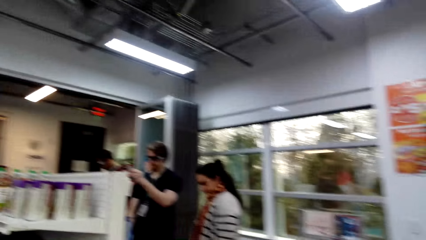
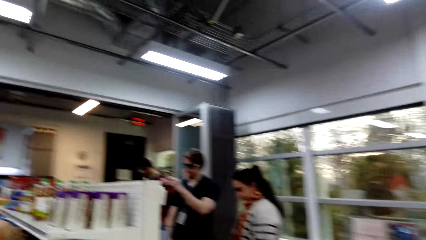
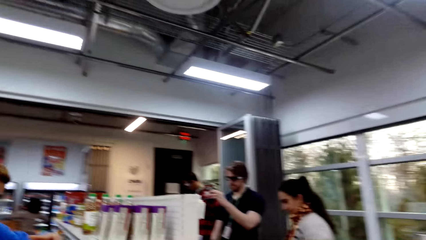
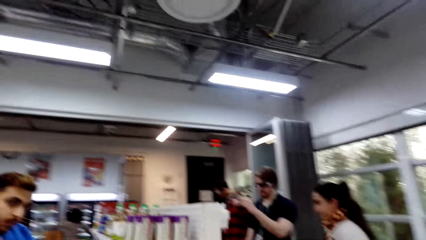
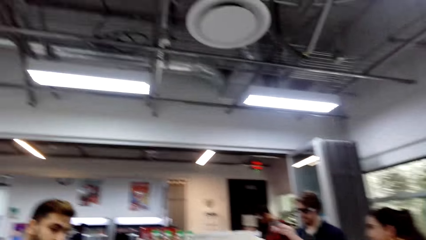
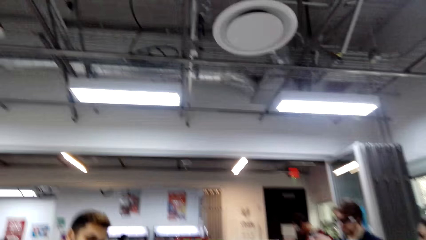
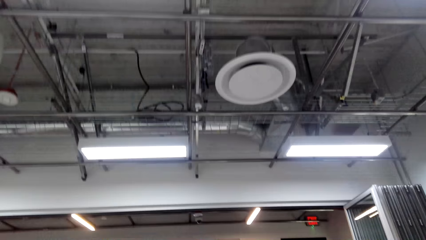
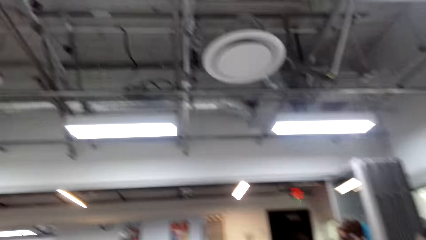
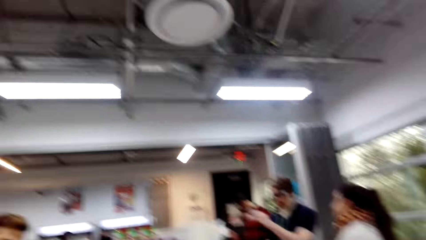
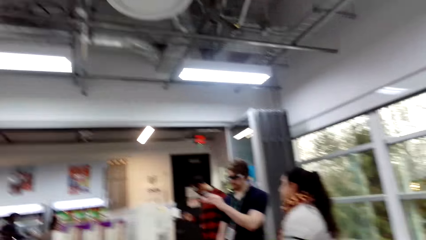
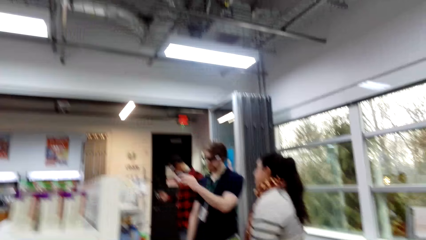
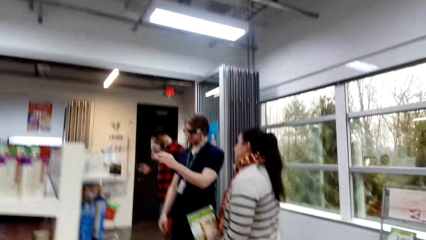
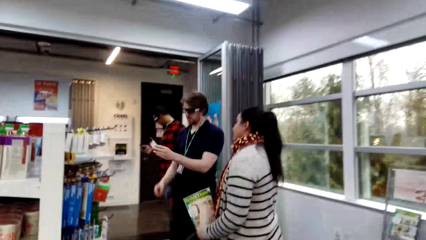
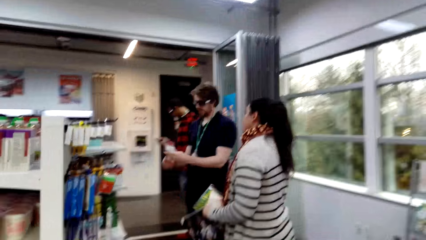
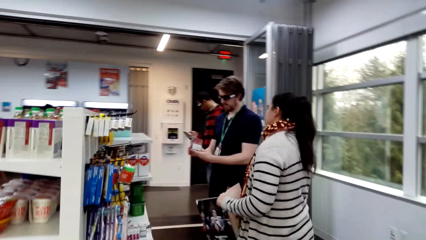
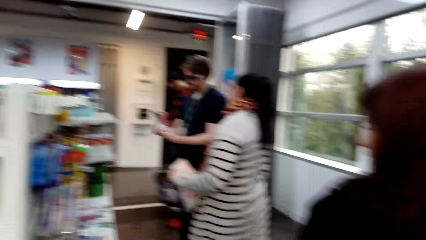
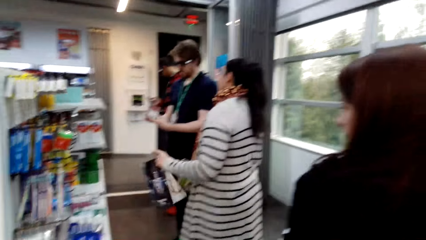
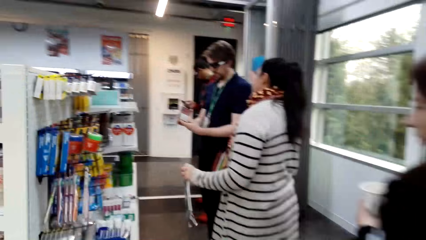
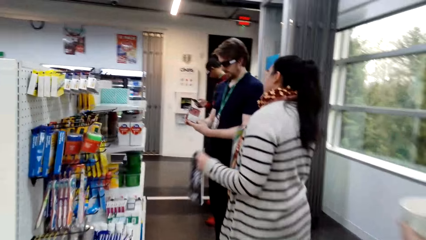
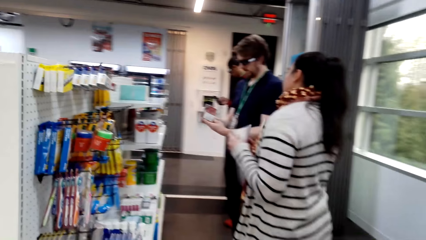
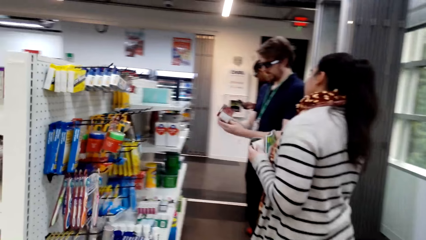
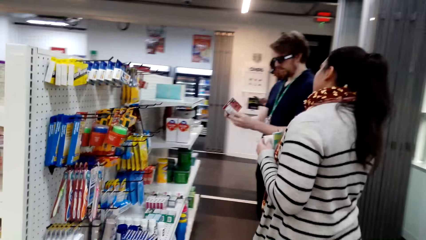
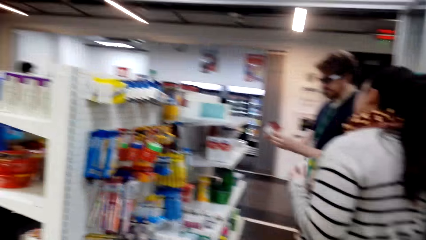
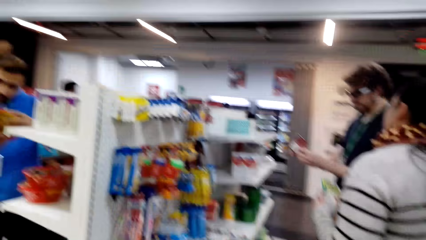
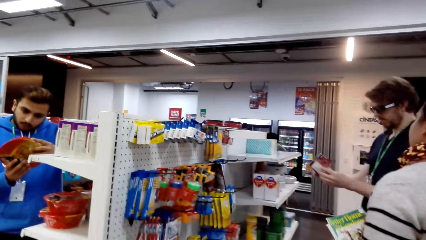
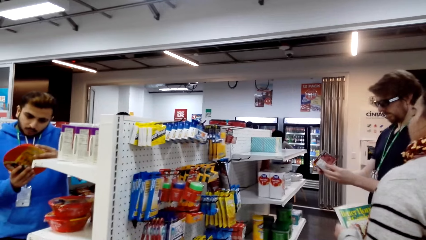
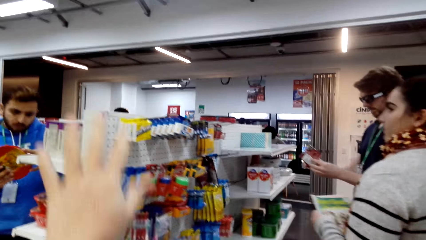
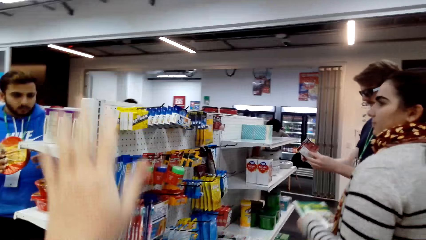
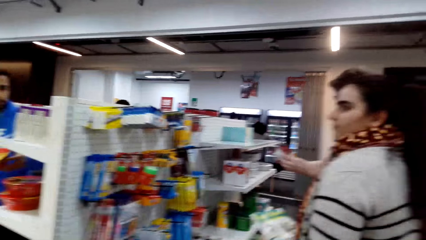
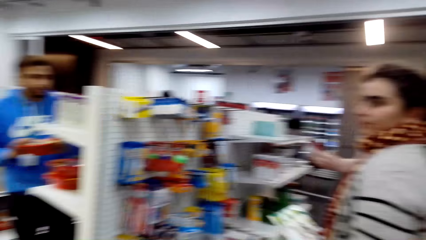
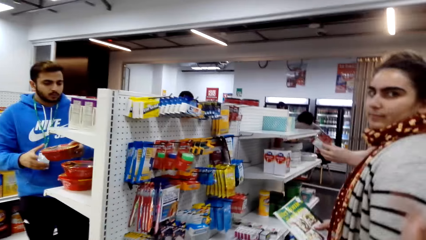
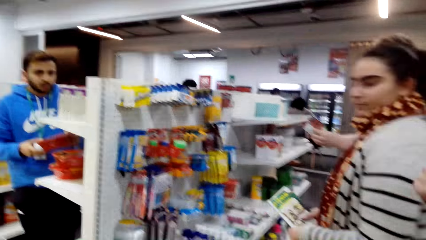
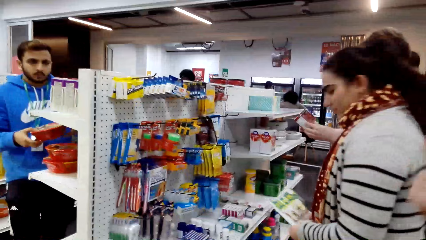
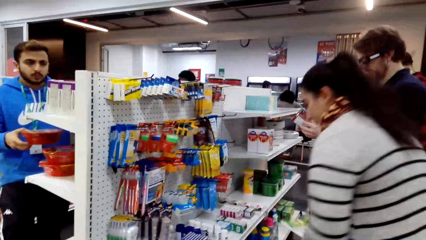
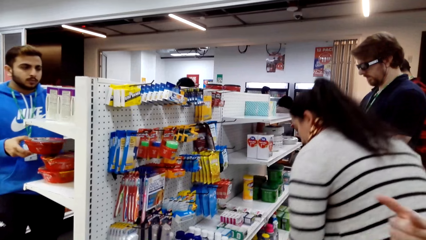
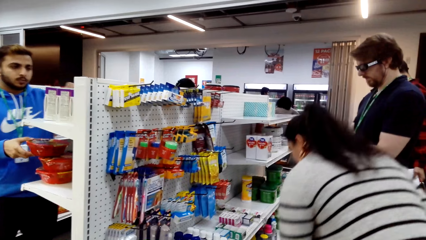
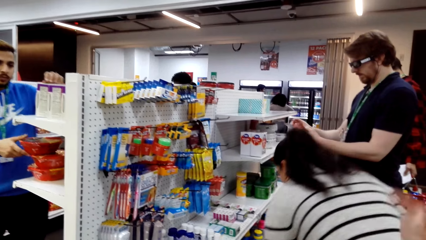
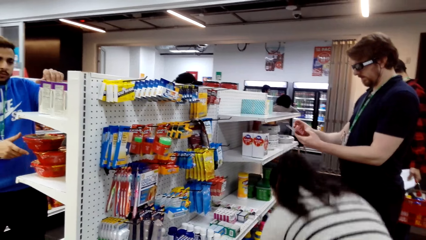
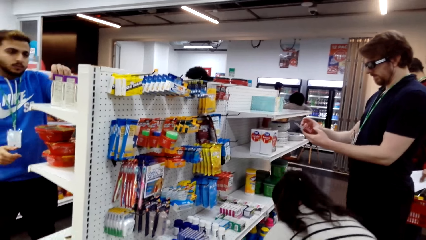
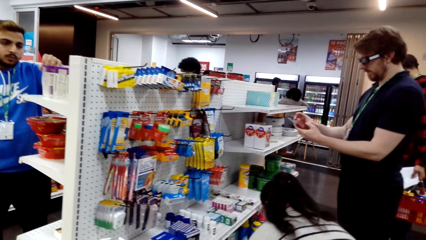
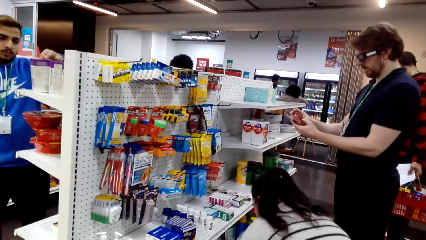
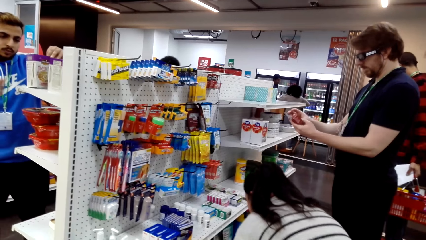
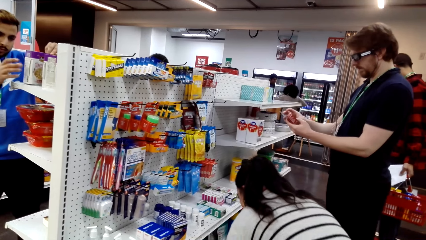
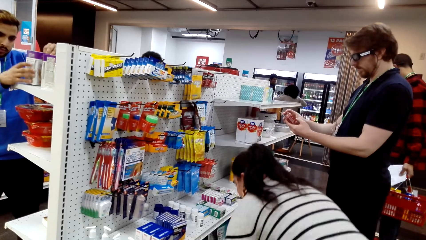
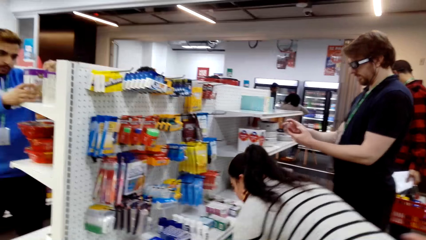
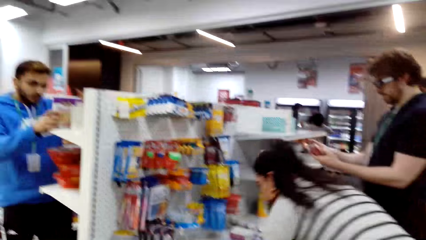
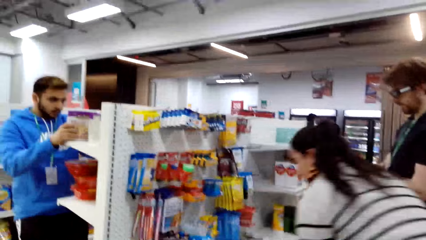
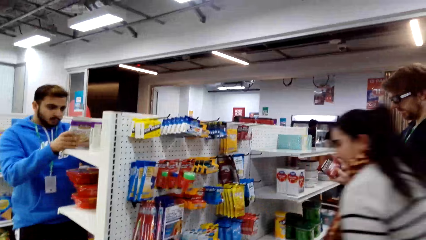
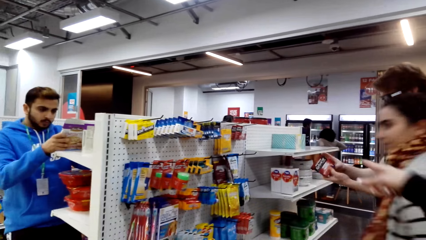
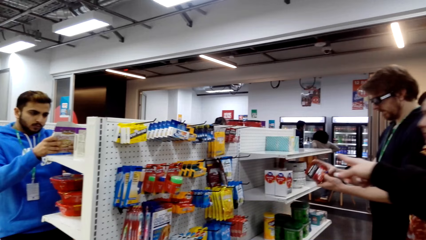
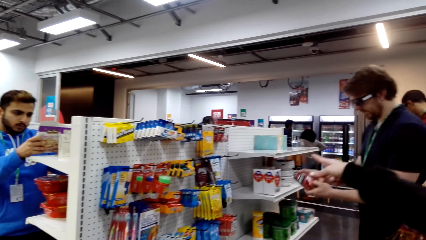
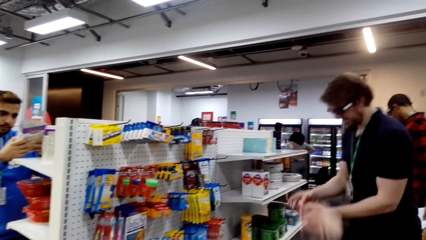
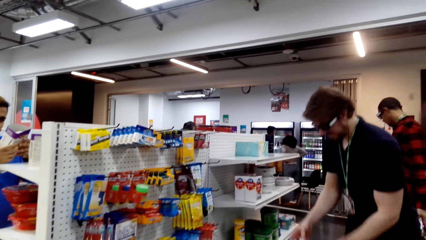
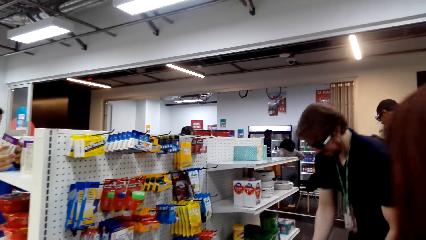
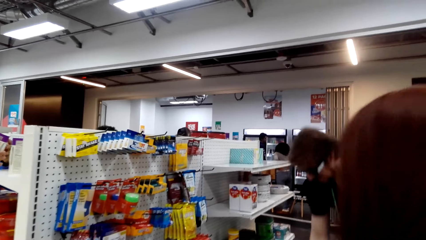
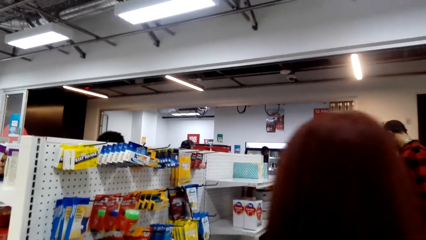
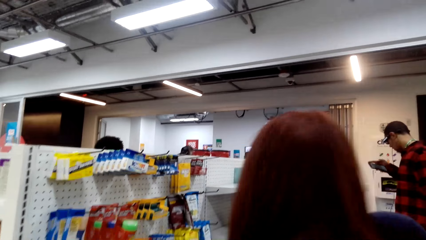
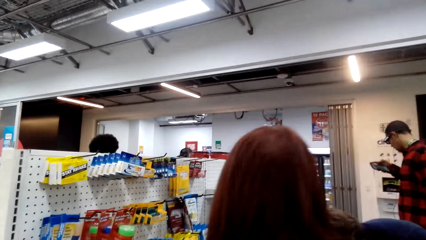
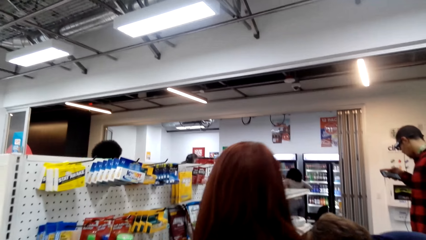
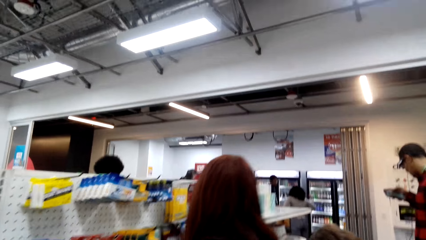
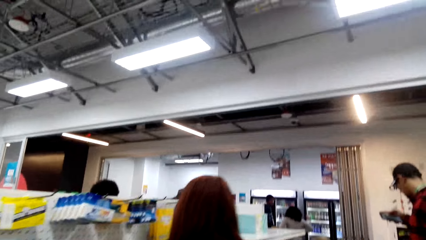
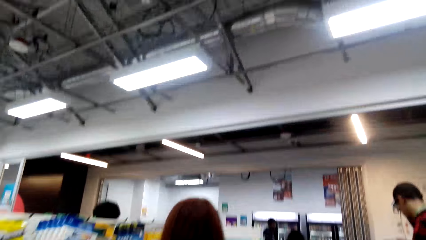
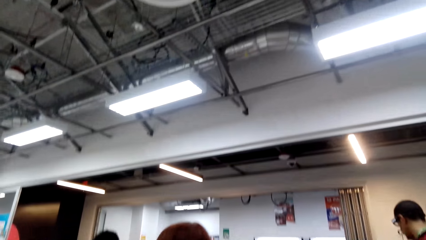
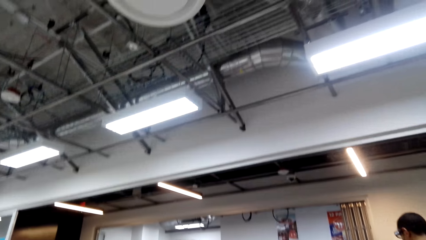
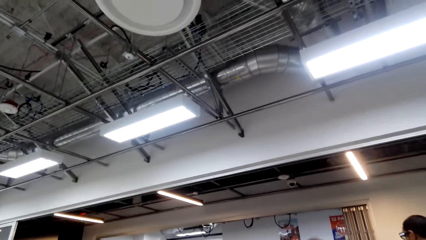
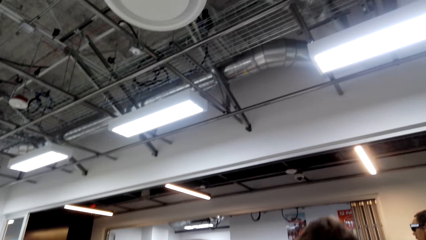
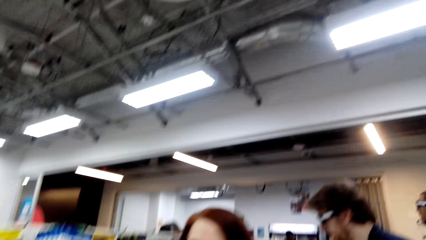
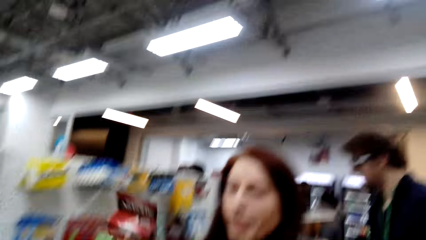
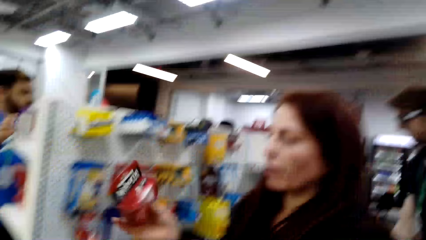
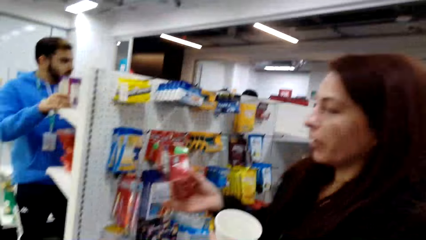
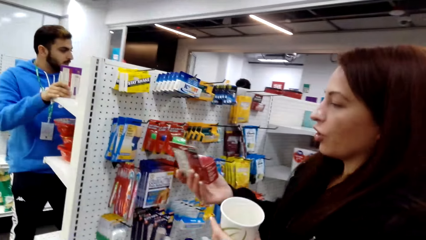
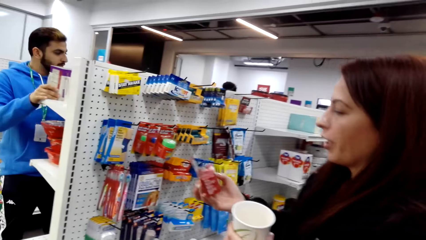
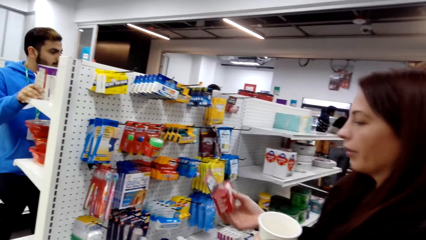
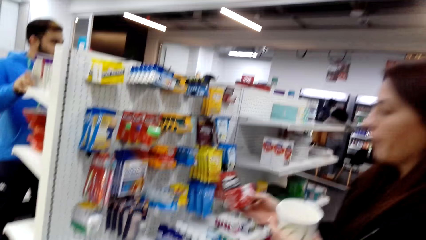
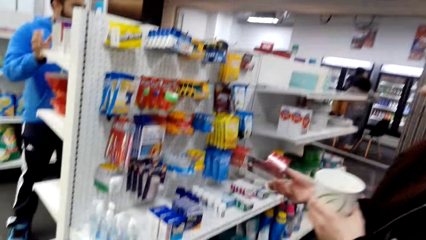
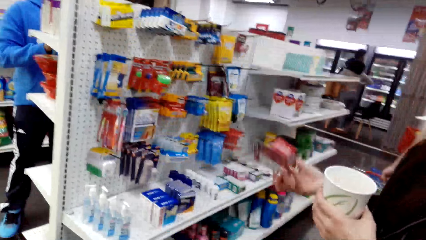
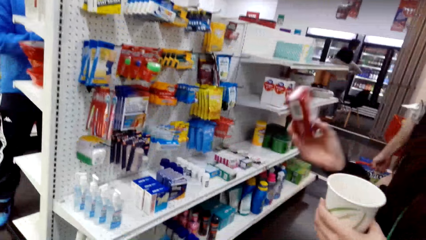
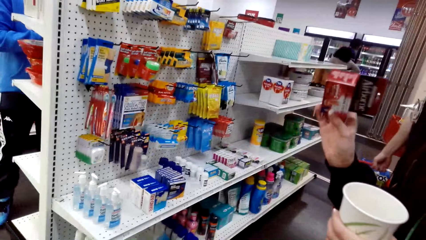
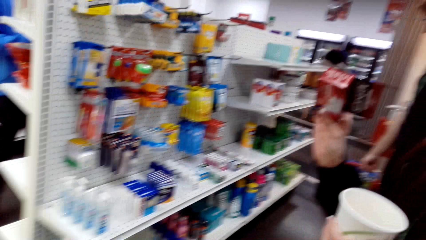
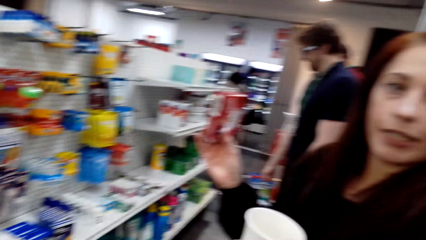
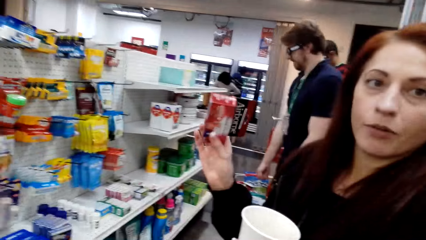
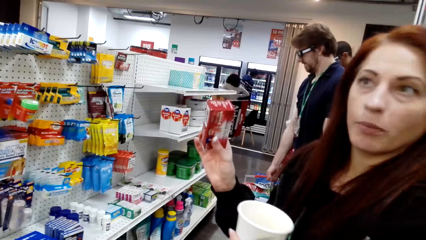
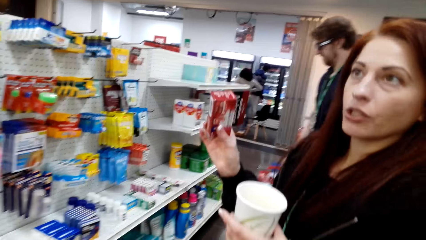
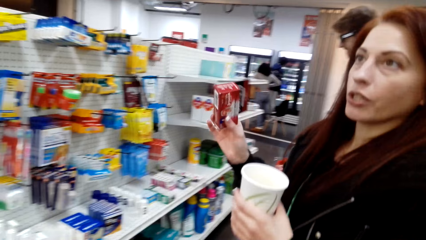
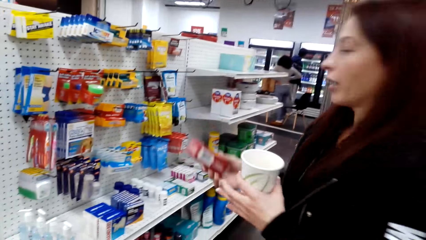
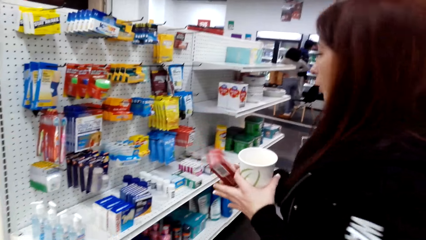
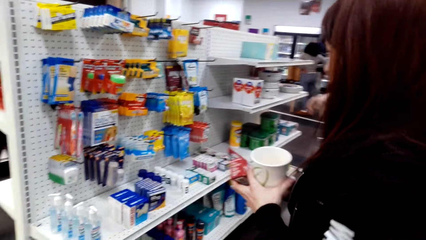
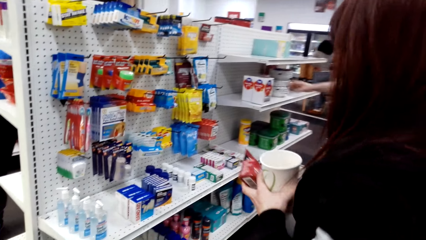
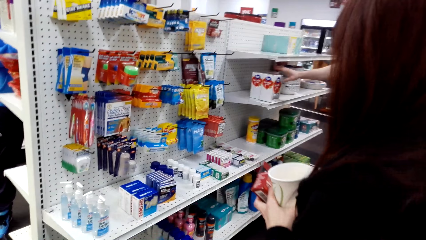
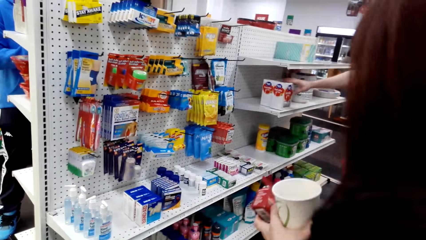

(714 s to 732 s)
The camera wearer looks at the items. A woman walks in the supermarket and picks up an item. The woman talks to the camera wearer.
